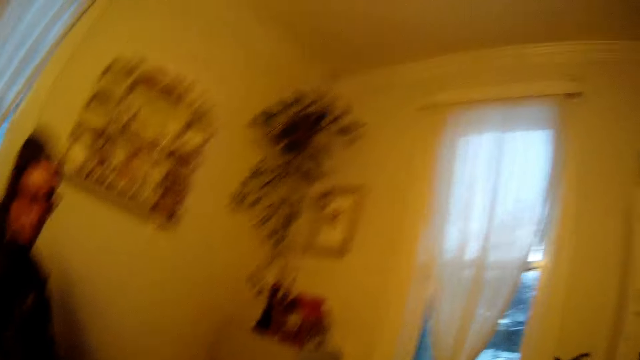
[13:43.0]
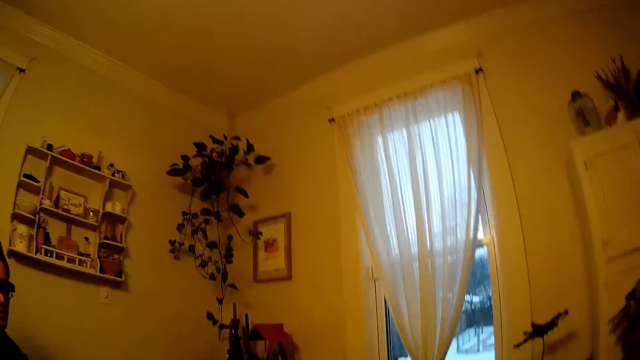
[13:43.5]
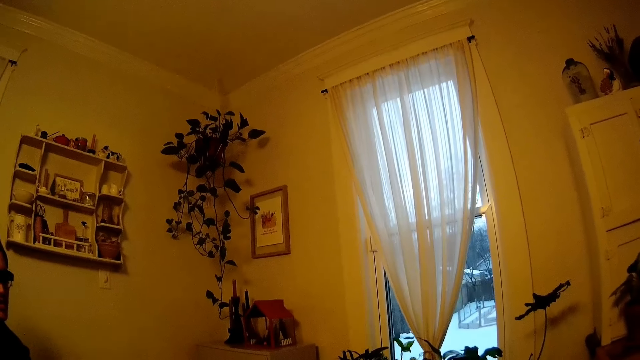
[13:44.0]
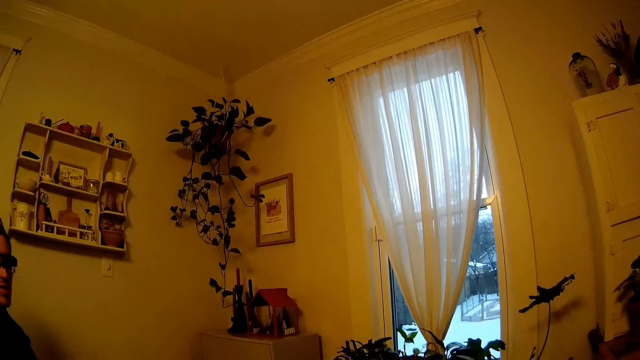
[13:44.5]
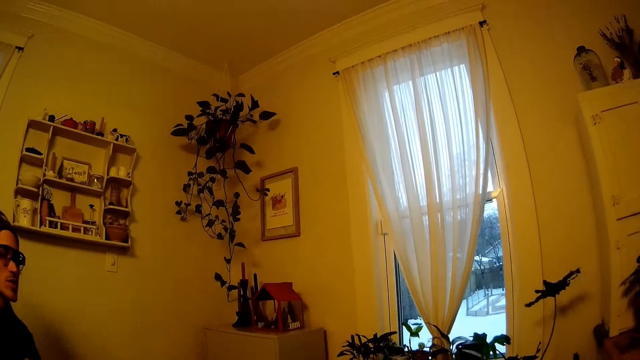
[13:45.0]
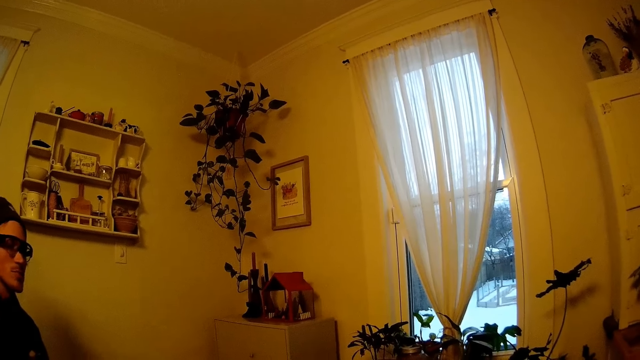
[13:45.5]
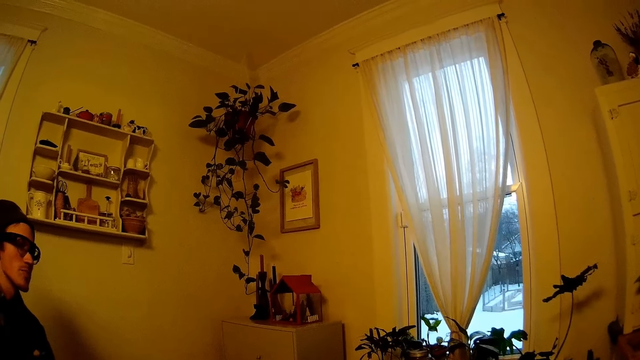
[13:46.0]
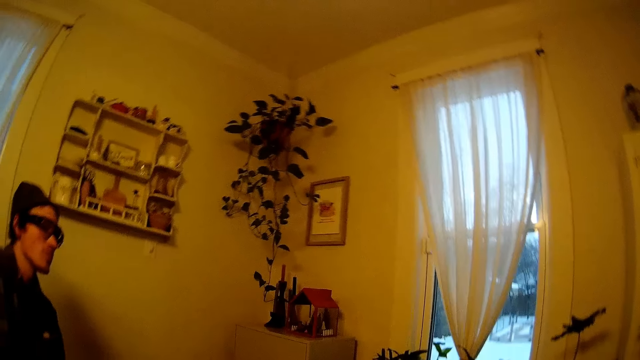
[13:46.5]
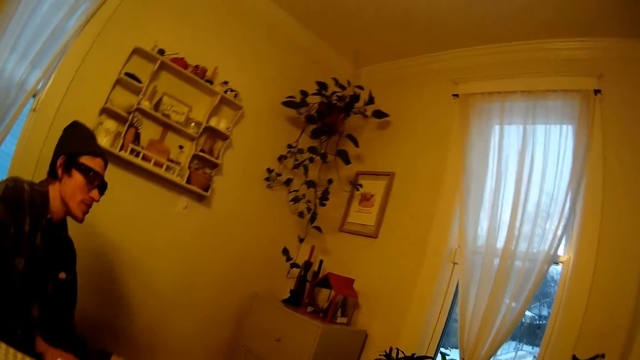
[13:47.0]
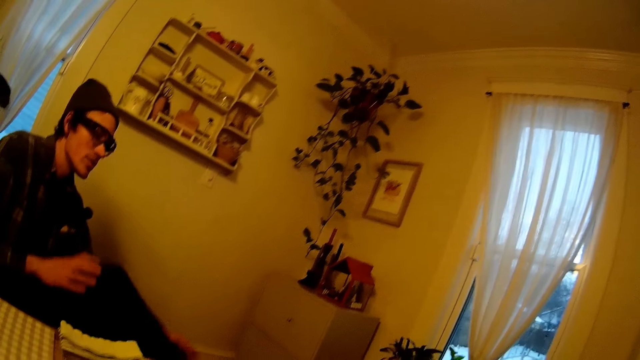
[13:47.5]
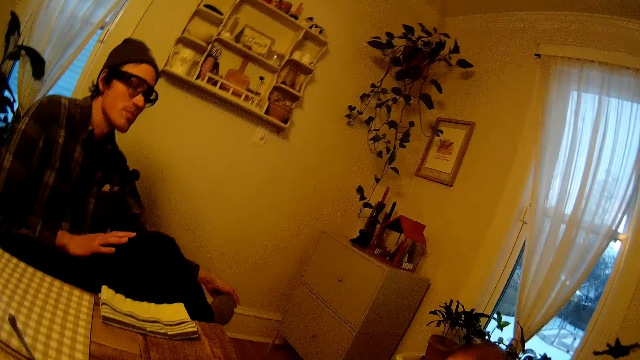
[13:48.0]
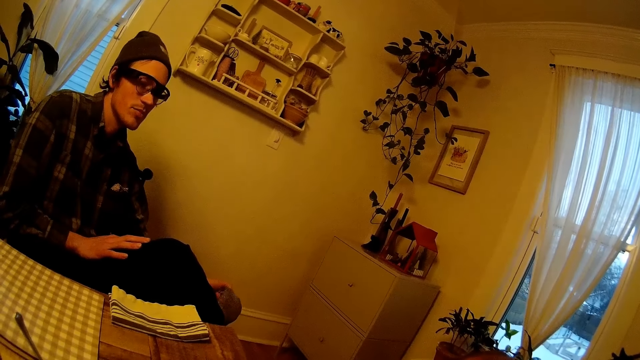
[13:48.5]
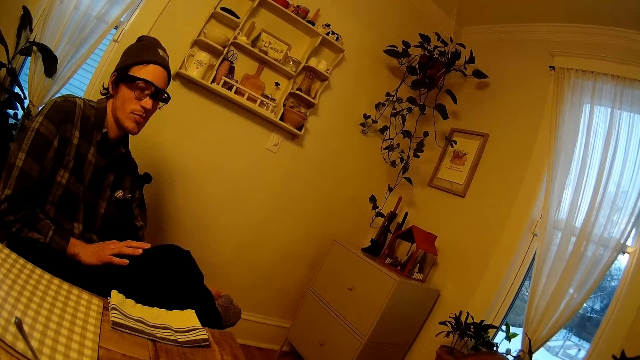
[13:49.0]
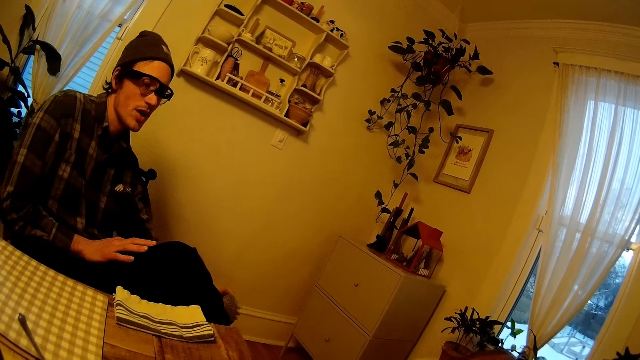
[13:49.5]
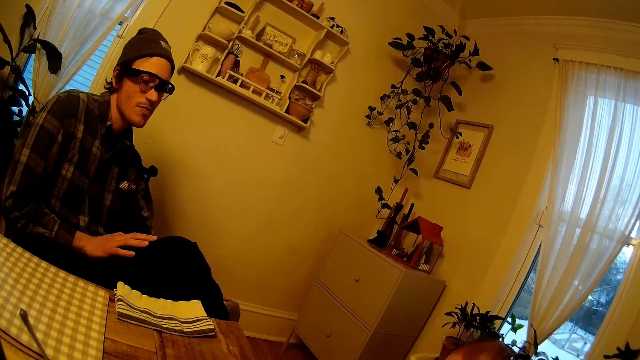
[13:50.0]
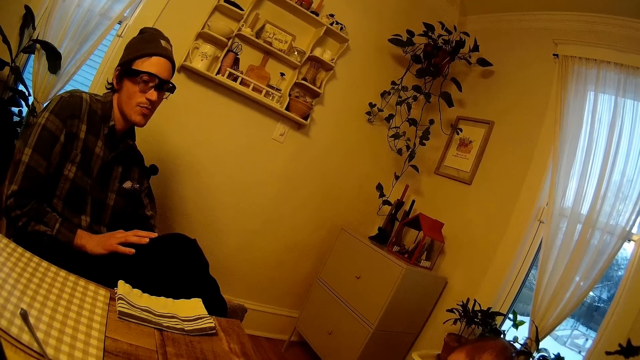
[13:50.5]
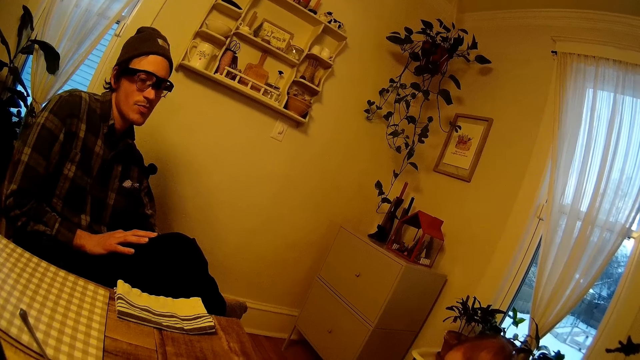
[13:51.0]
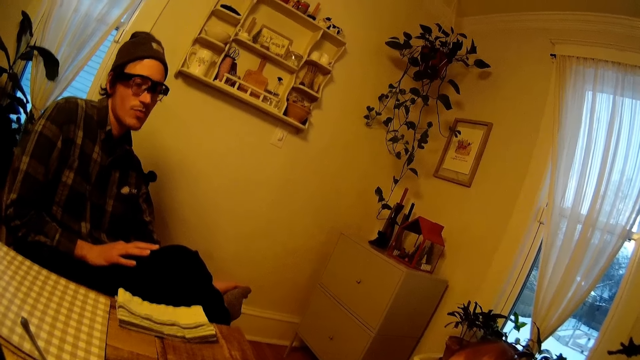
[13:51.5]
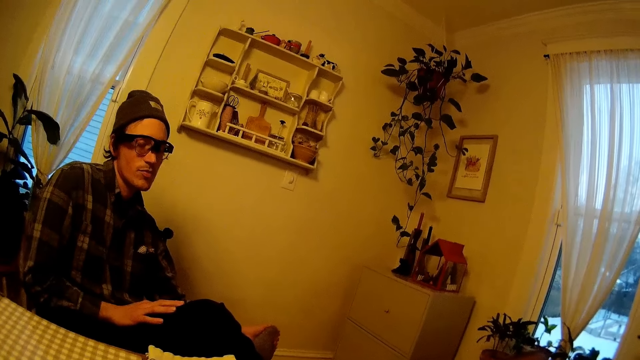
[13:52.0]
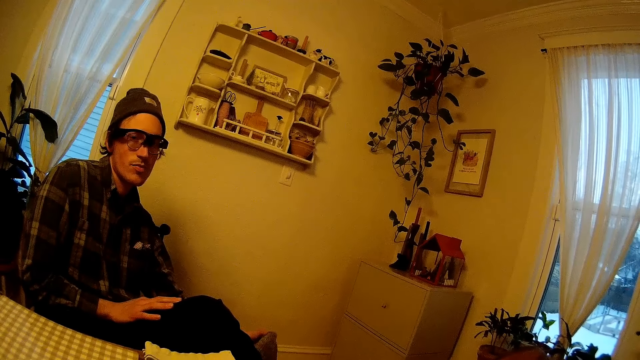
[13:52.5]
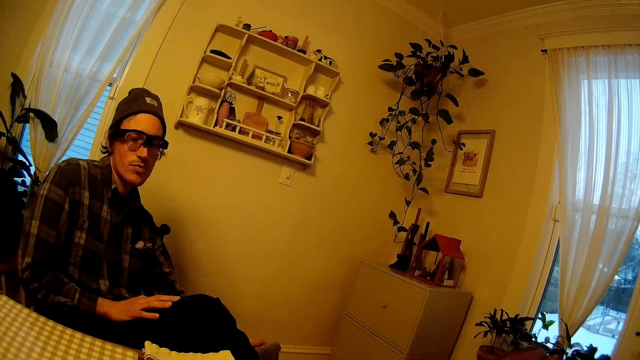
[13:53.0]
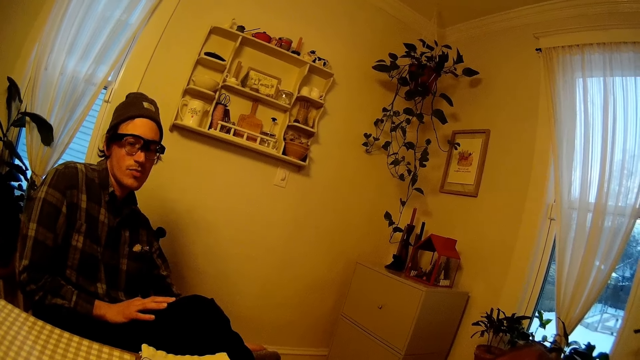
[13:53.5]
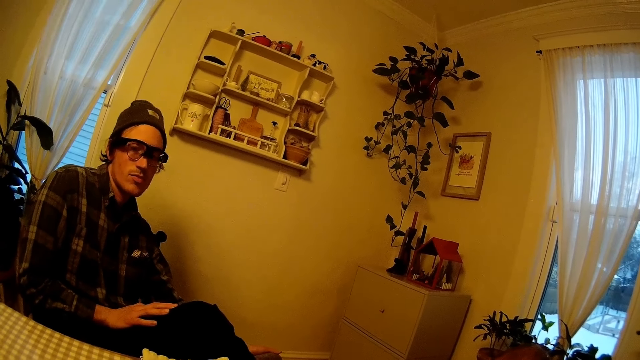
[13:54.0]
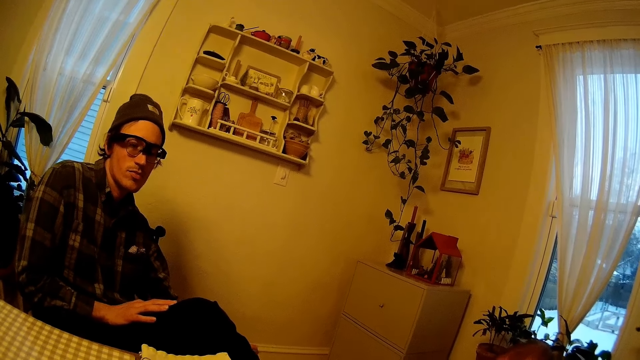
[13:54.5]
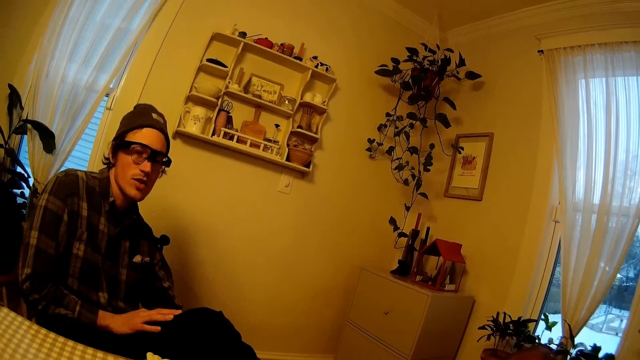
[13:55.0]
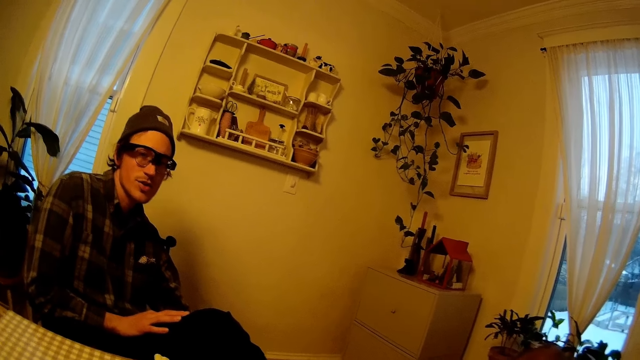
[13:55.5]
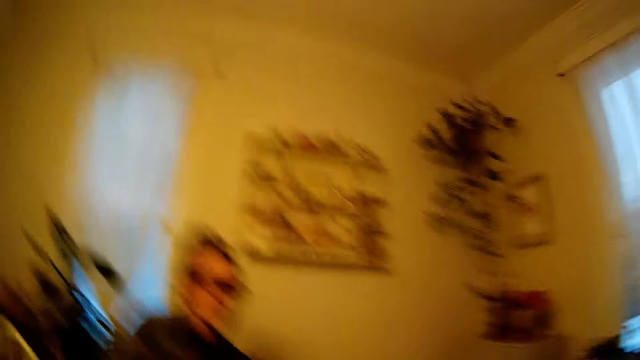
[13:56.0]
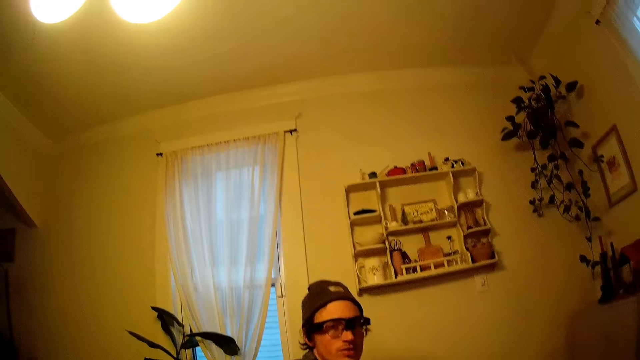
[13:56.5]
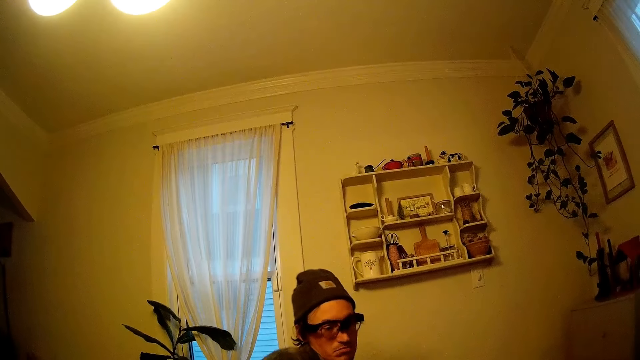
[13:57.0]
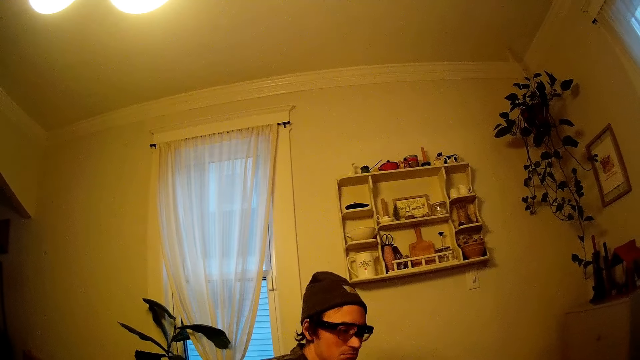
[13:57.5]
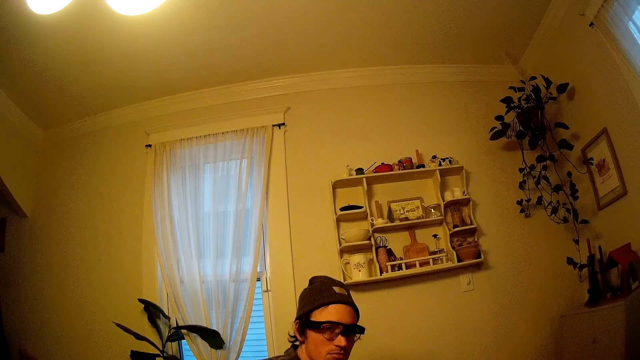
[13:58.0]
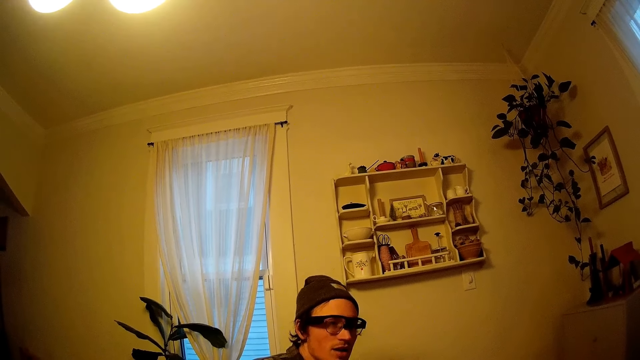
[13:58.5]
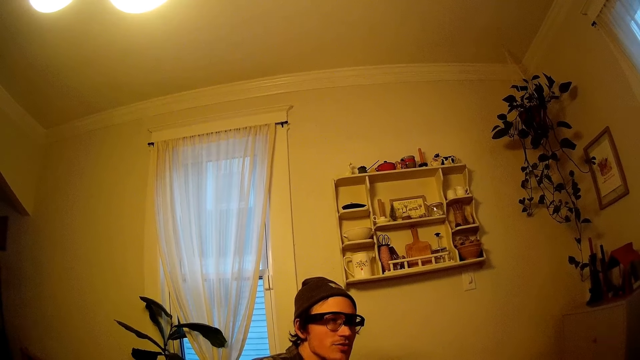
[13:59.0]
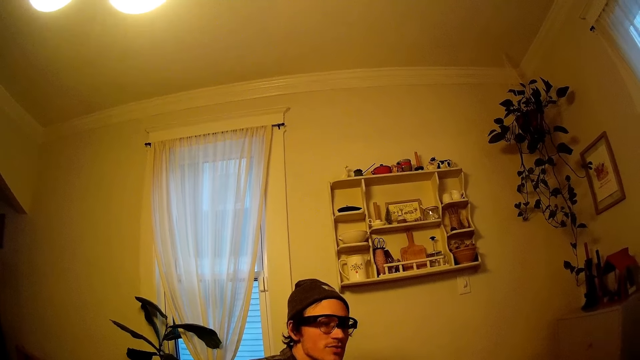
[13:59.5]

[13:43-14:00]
The camera wearer looks around. A man touches his lap with his right hand, crosses his leg, and touches his right toes with his left hand. The camera wearer converses with the man.

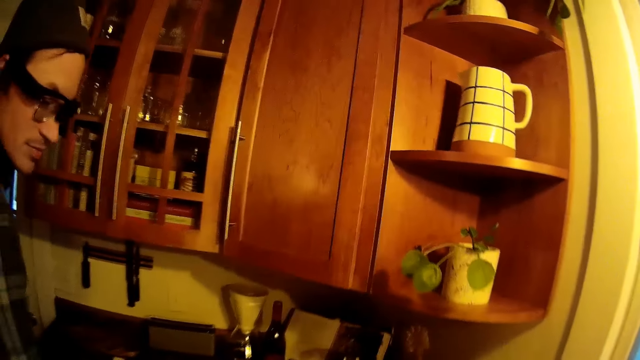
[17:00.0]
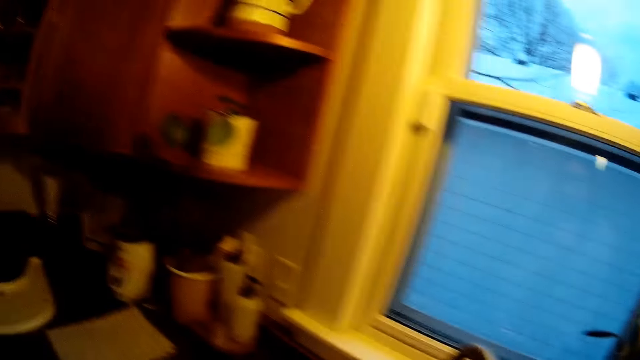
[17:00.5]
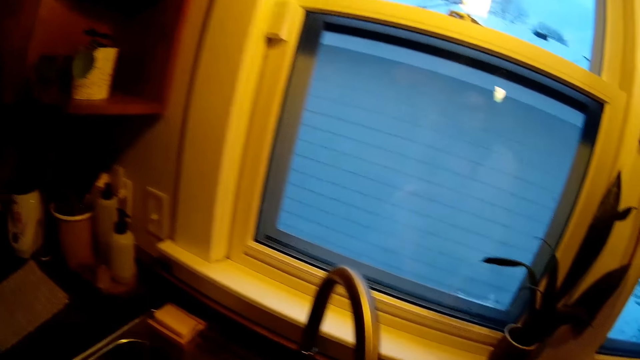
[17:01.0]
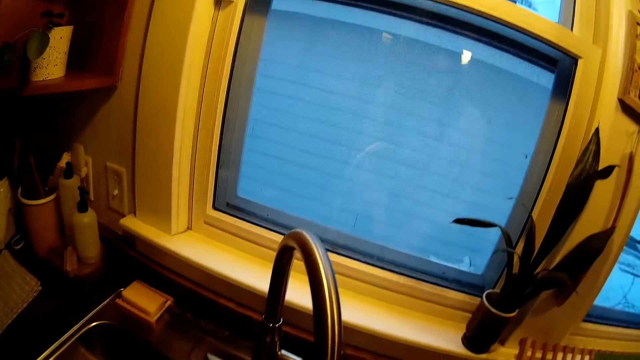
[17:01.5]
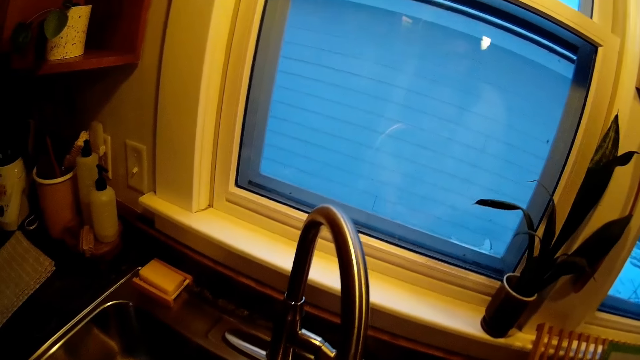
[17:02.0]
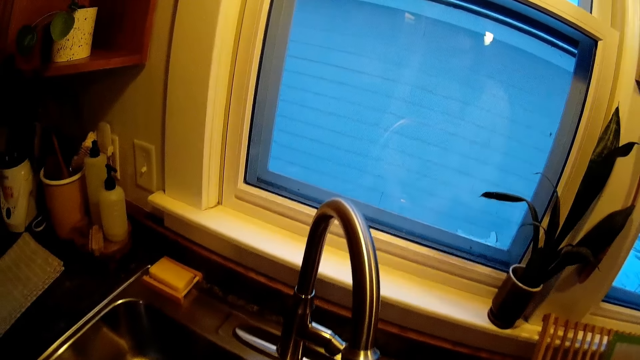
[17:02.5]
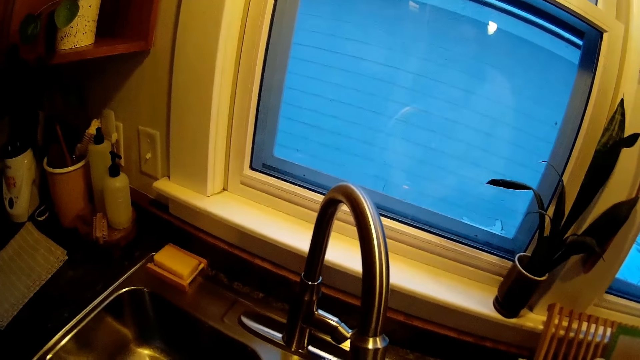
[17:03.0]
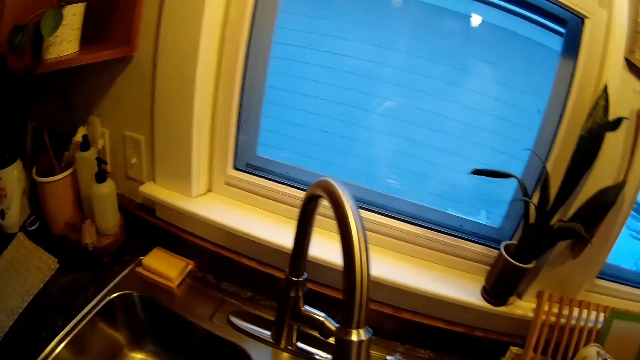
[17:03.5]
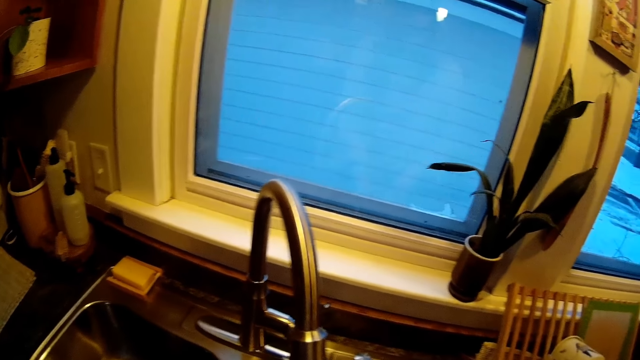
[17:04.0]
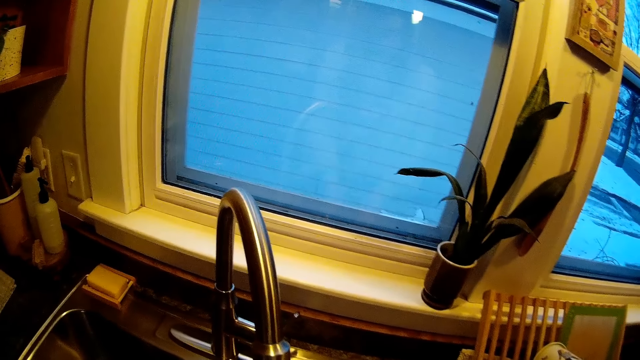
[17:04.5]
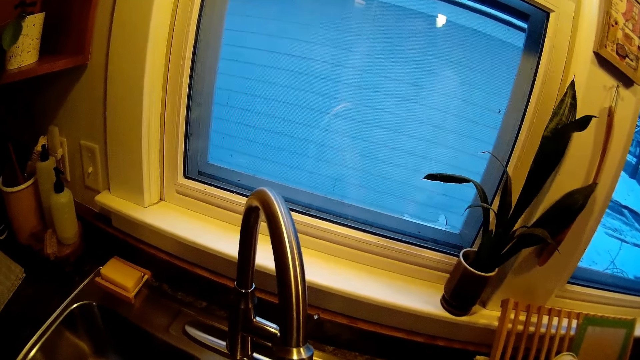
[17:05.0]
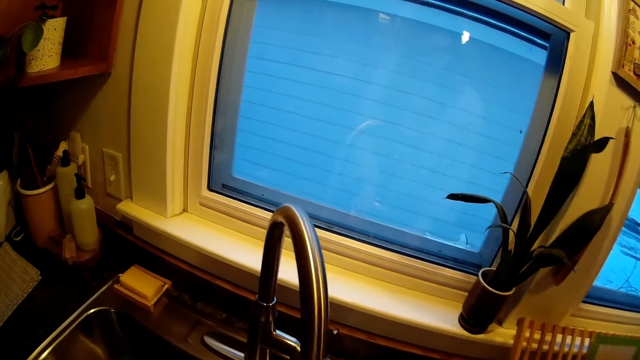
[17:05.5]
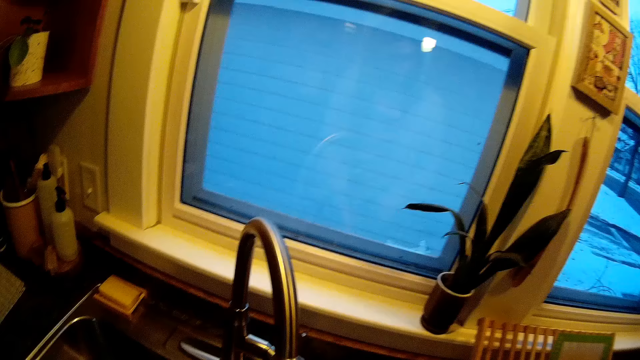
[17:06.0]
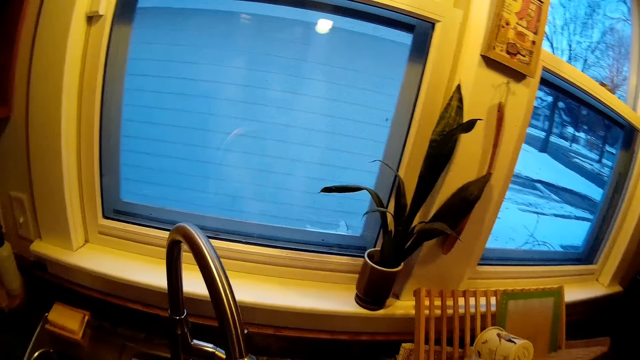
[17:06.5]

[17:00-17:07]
The camera wearer washes something.
